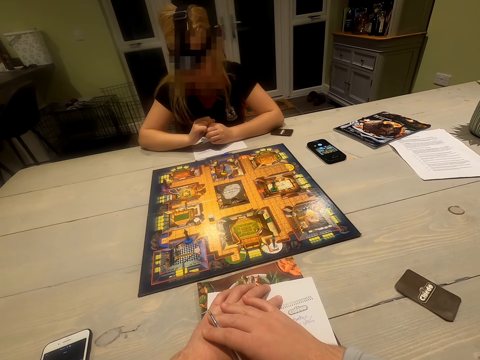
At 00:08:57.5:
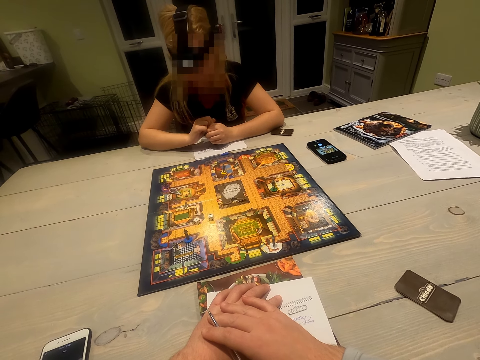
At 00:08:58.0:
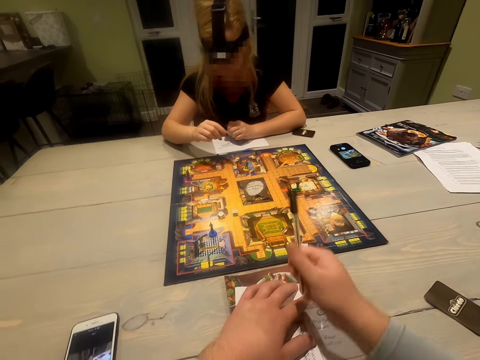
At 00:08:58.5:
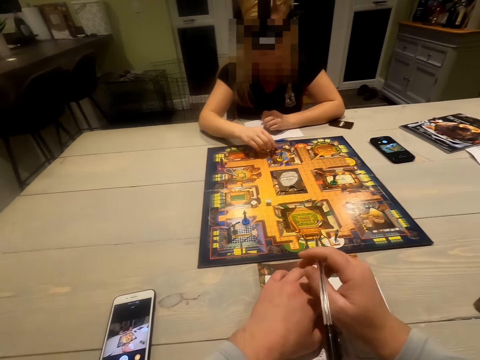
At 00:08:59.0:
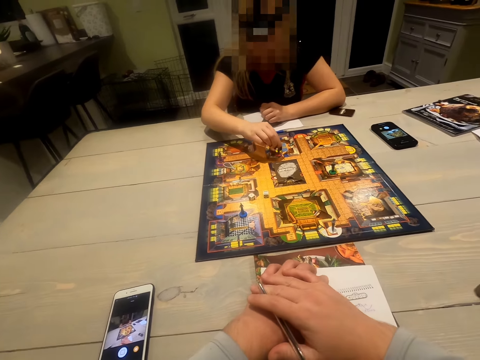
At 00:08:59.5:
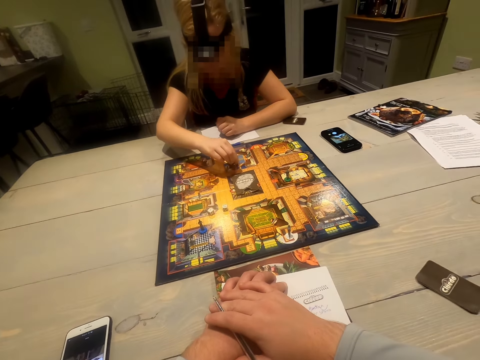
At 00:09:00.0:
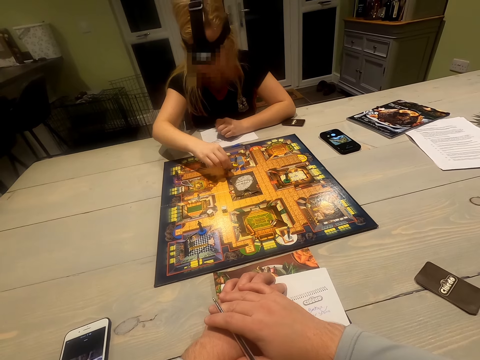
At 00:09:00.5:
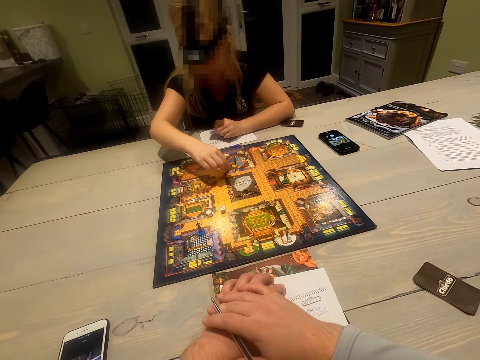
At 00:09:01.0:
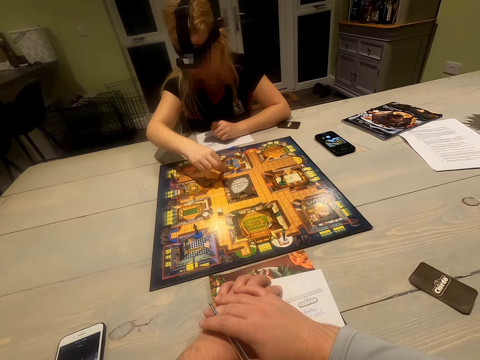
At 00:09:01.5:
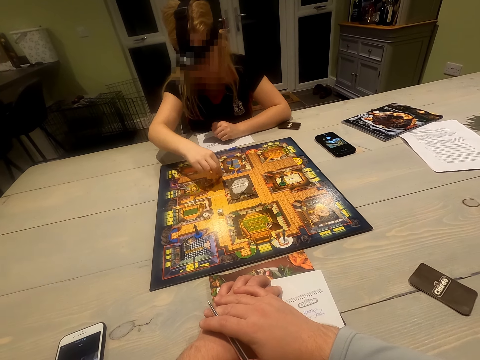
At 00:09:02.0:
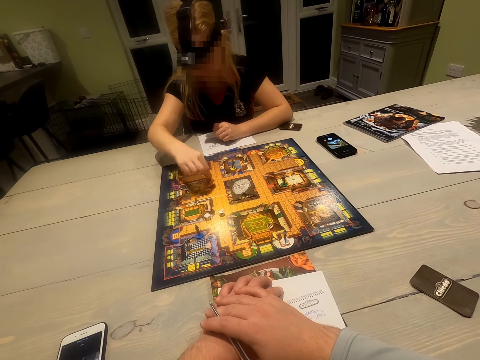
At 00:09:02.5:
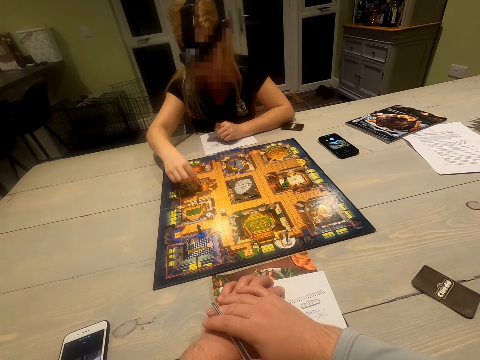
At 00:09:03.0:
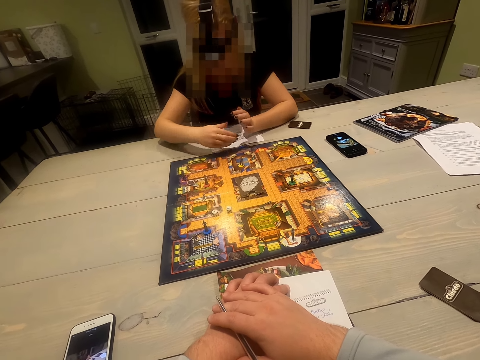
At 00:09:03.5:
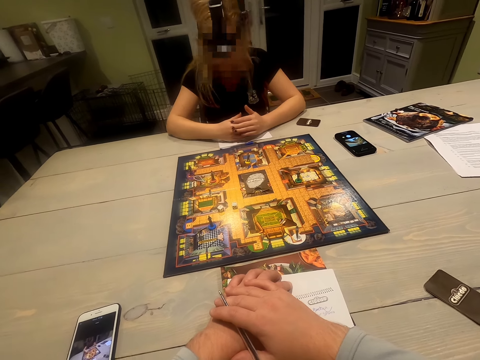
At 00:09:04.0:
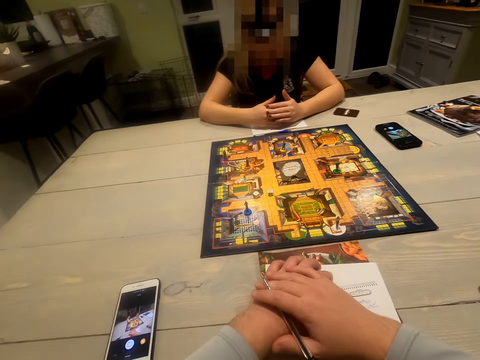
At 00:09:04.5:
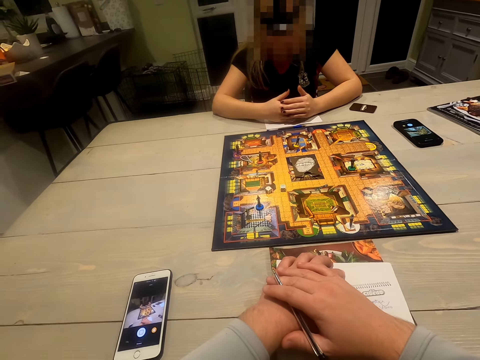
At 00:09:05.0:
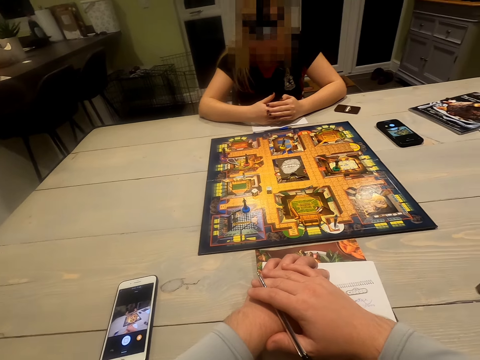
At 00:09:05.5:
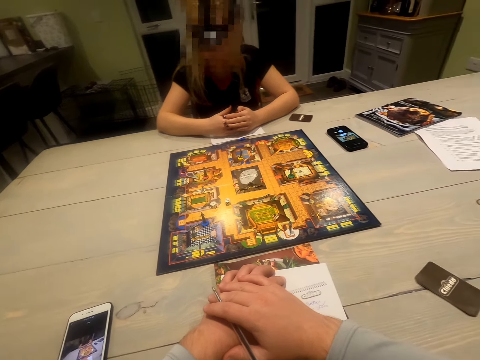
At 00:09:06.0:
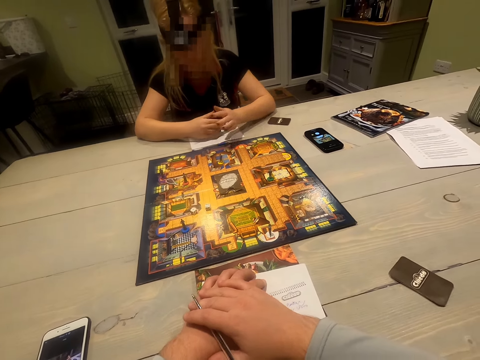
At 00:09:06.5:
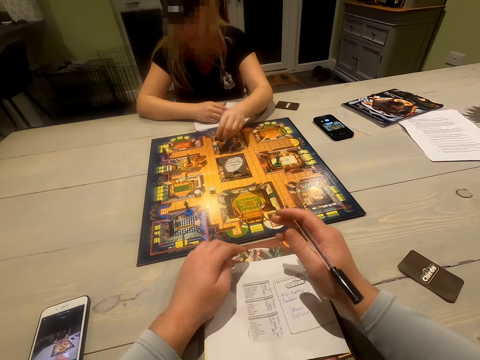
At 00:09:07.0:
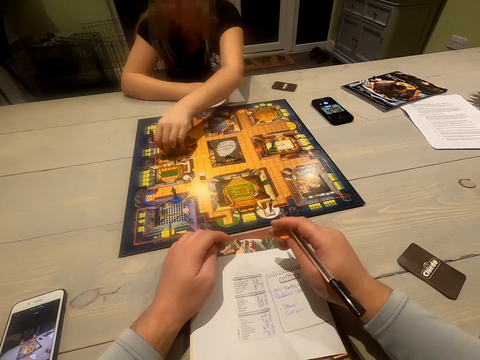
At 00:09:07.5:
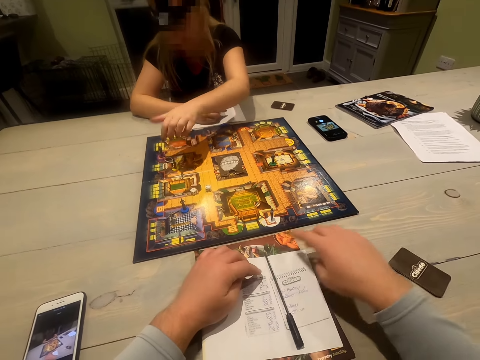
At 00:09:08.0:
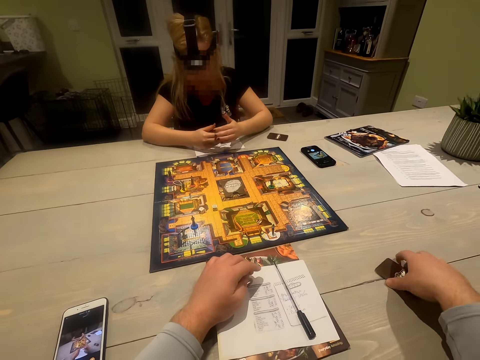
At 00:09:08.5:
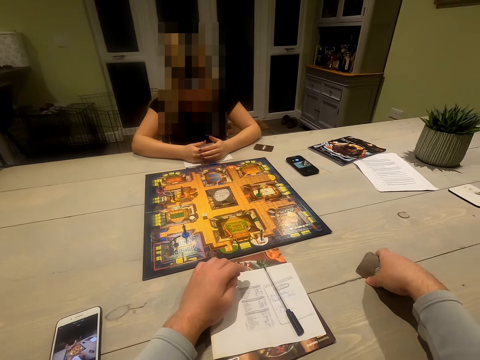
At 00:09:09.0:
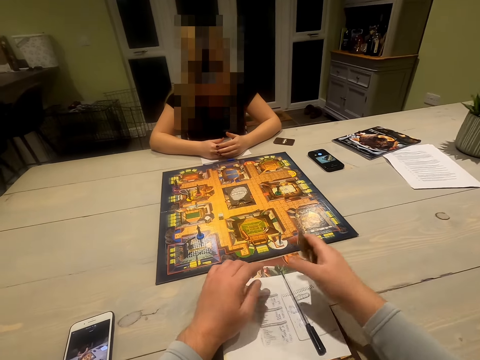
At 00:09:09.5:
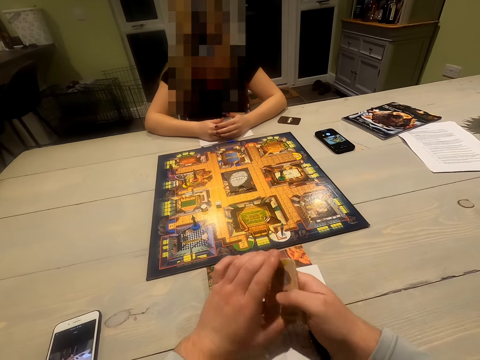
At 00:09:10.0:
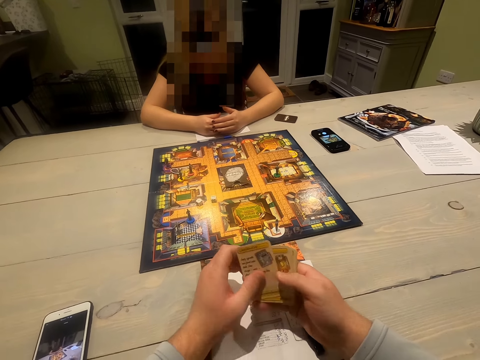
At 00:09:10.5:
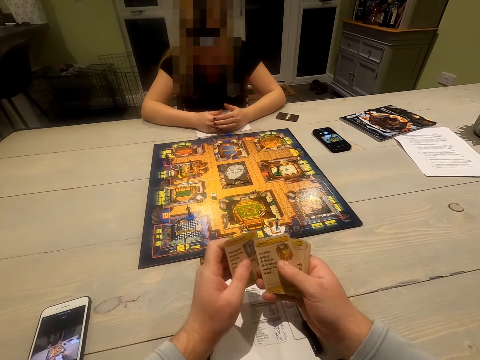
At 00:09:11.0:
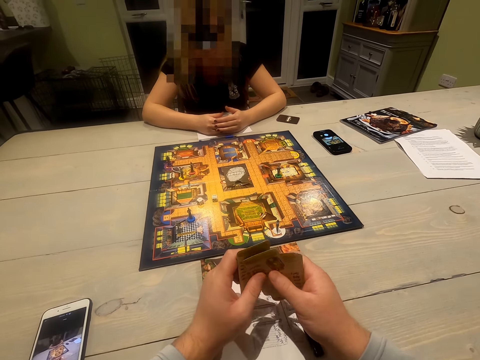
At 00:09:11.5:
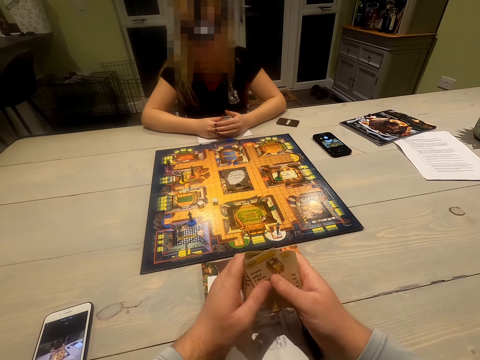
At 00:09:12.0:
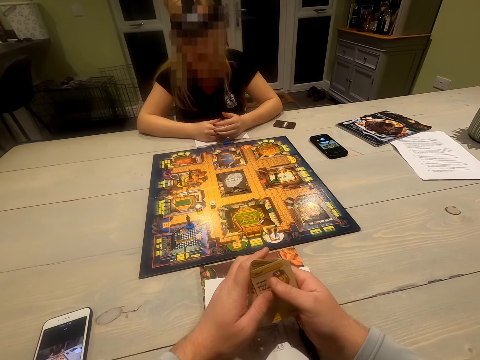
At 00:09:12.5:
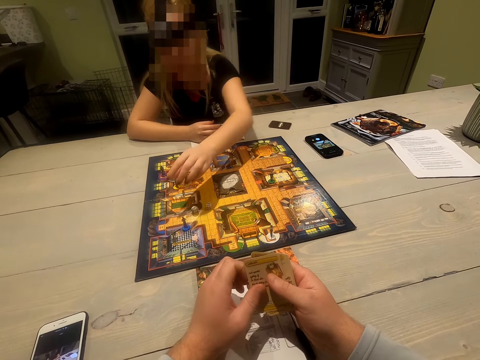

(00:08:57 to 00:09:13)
The camera wearer points with the pen. A woman plays. The woman moves the token. She looks around. She moves her hand. The camera wearer picks the cards. They shuffle the cards.

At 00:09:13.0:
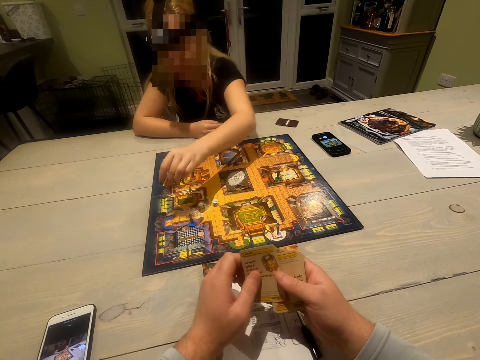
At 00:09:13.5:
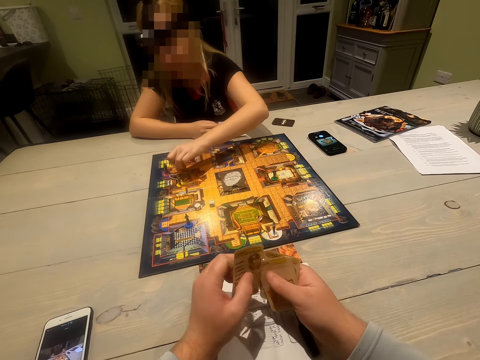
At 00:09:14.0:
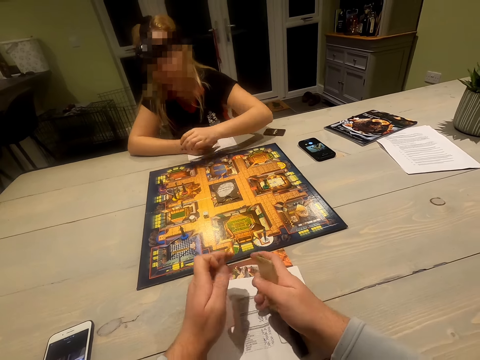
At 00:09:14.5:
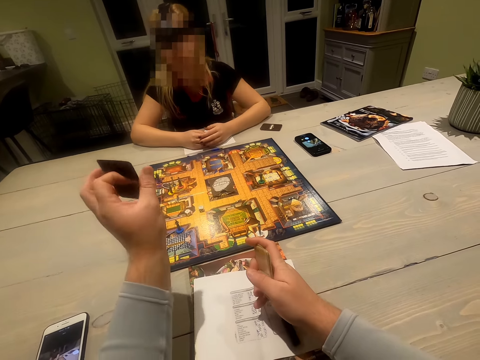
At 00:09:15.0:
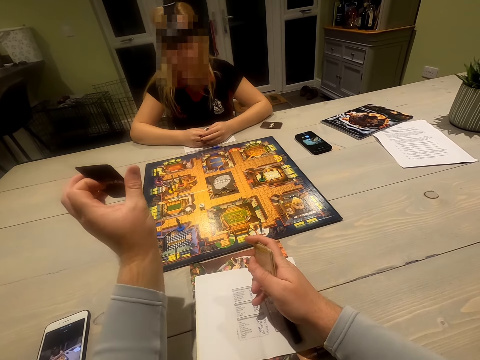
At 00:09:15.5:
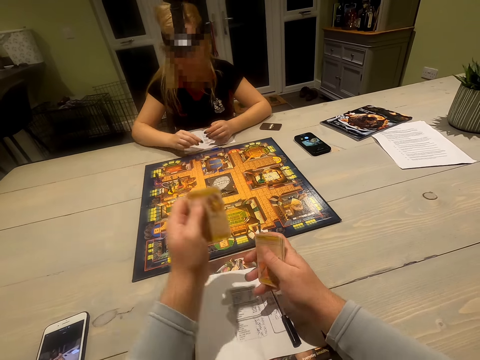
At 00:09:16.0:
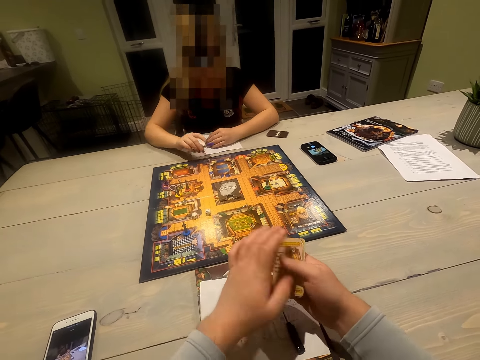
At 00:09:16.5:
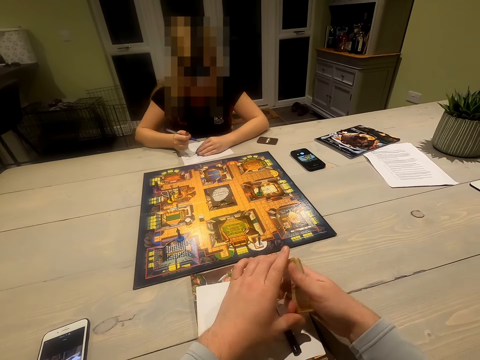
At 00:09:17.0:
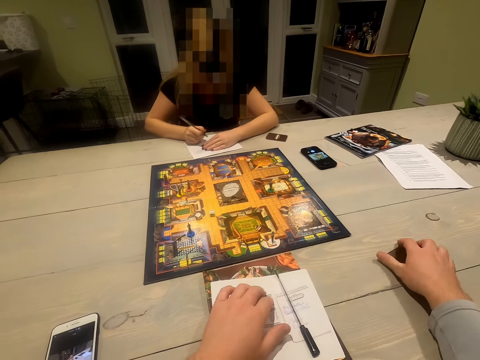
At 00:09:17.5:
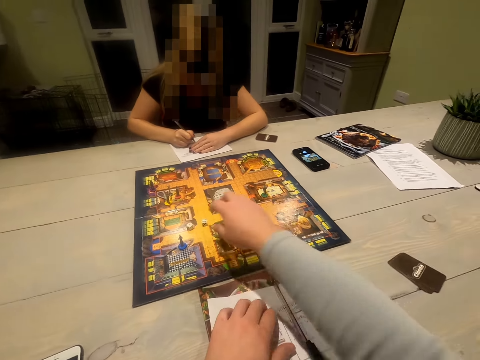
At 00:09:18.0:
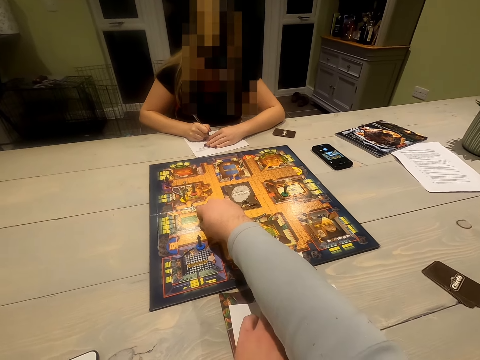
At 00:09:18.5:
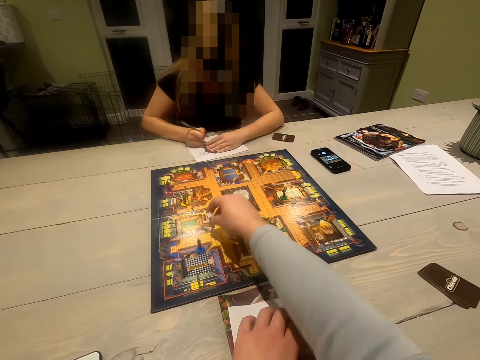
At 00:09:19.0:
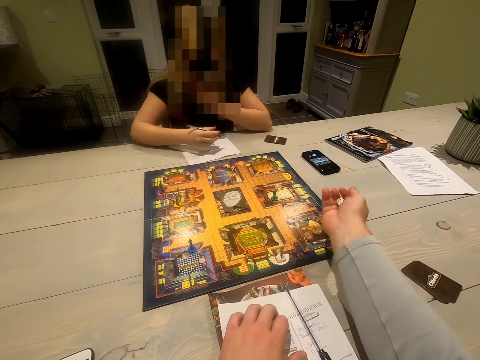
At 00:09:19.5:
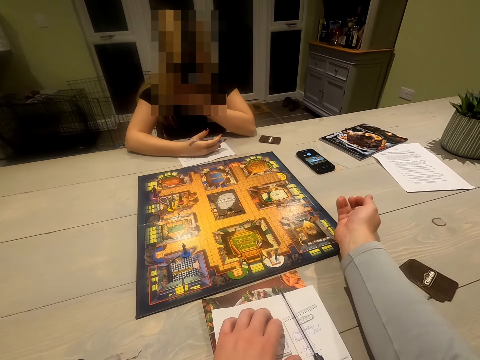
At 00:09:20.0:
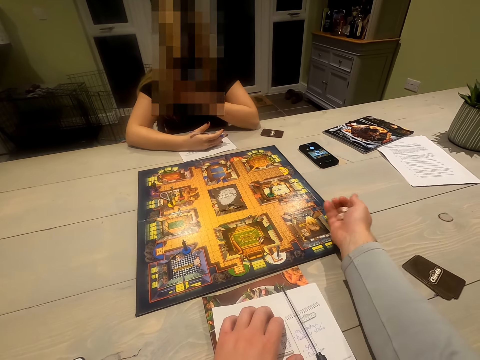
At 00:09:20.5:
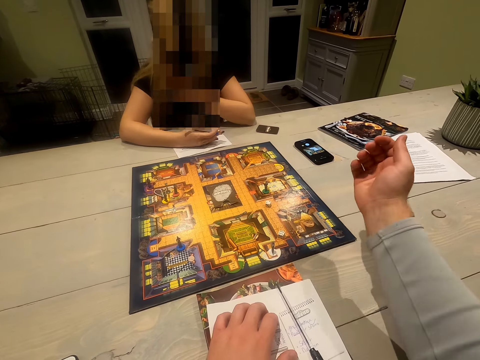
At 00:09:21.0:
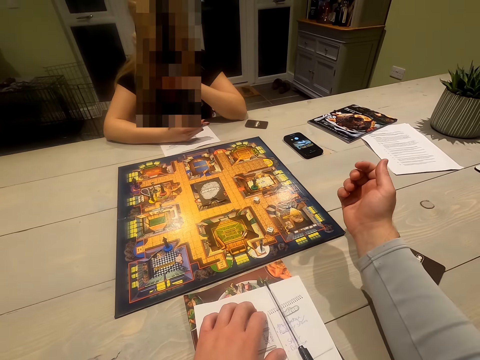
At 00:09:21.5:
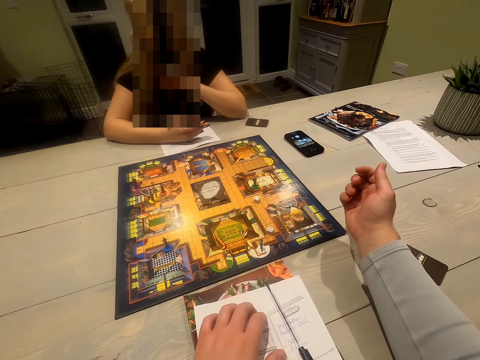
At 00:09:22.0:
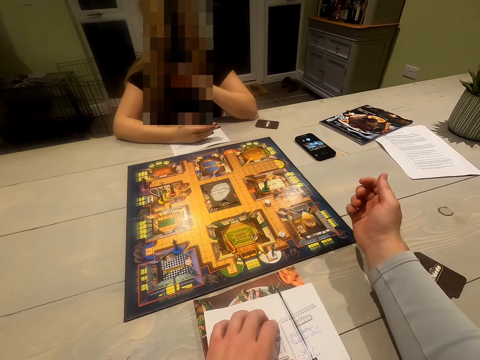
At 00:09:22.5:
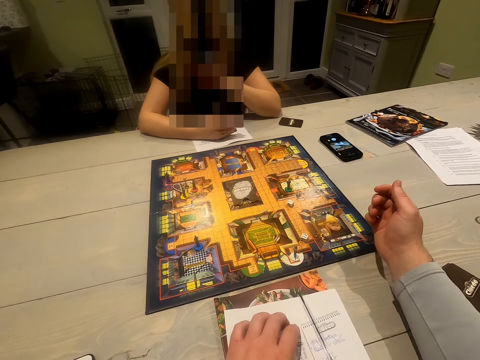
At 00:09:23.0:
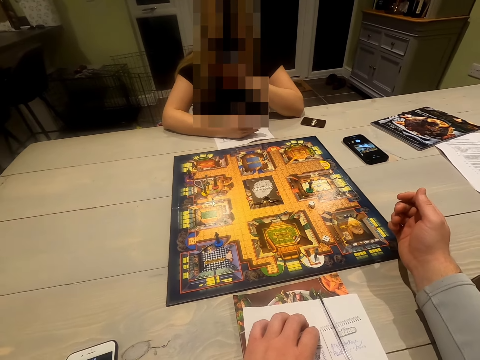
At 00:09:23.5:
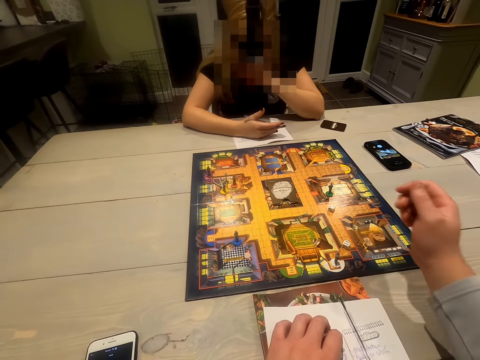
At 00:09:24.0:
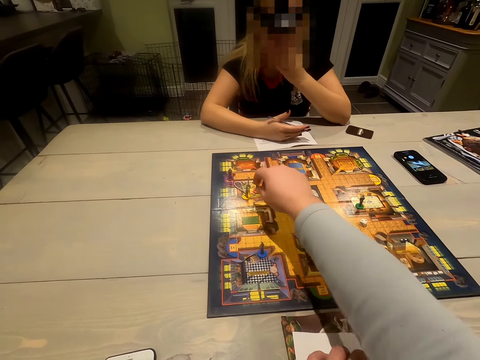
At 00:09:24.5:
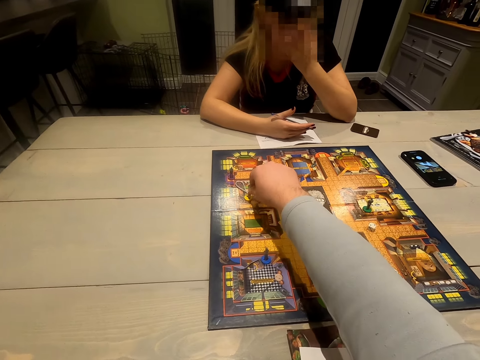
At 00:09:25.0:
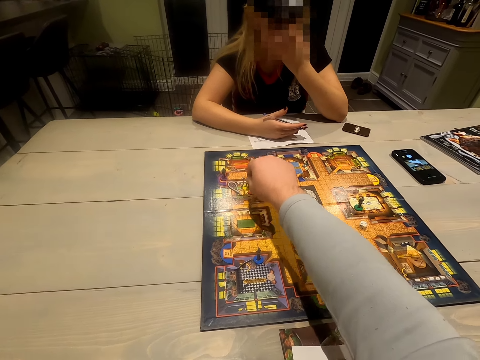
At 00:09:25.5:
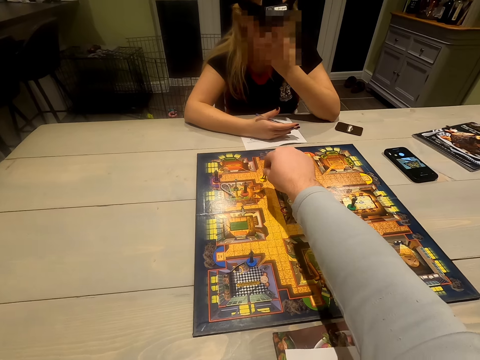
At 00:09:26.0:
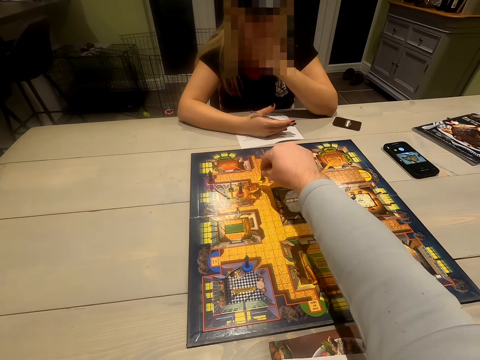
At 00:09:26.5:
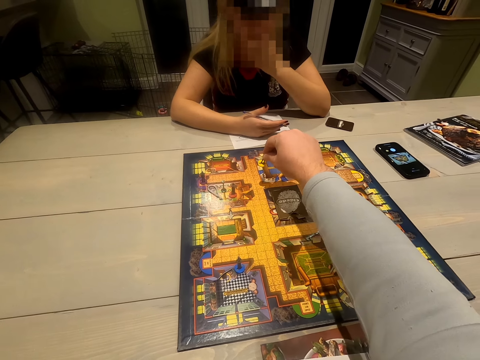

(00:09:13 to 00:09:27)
A woman points at something. The camera wearer picks the pawn. He shows the woman his playing card. He holds the playing cards. The woman writes on the sheet of paper. The camera wearer puts the card aside. He picks the dice. He plays the game. He shakes the dice or card on his hand. He drops the dice on the playing board. He moves the pawn on the playing board. He plays the game.
